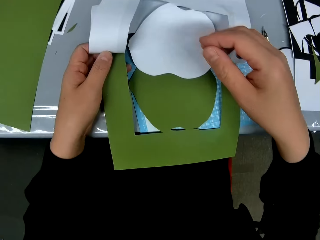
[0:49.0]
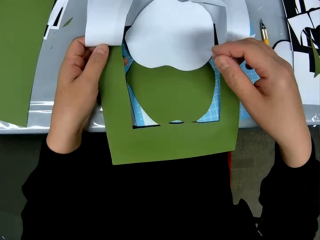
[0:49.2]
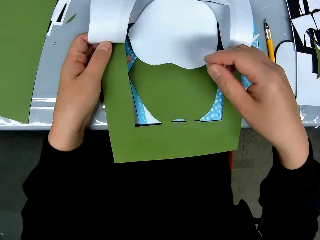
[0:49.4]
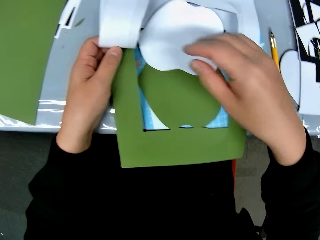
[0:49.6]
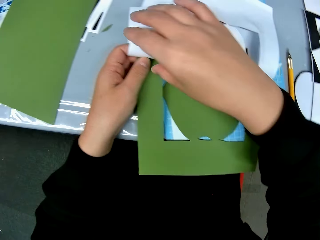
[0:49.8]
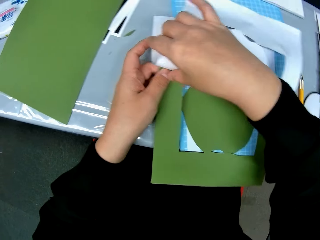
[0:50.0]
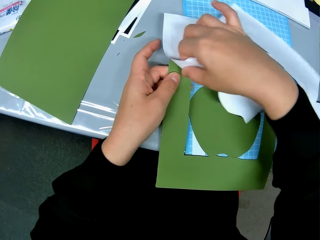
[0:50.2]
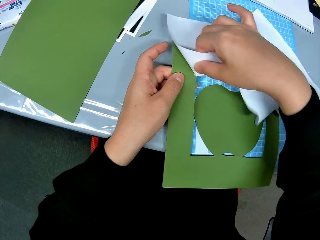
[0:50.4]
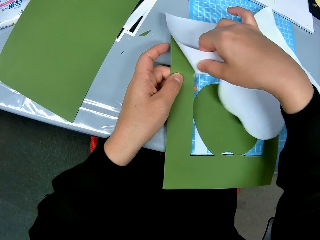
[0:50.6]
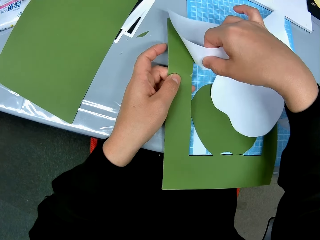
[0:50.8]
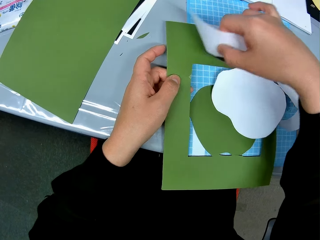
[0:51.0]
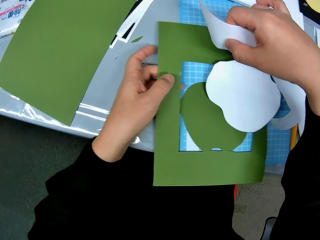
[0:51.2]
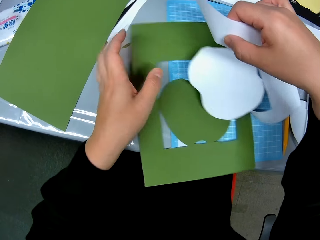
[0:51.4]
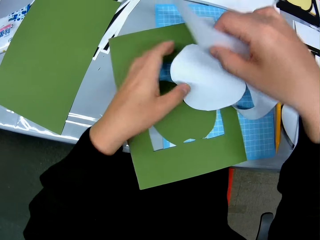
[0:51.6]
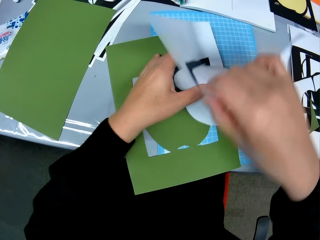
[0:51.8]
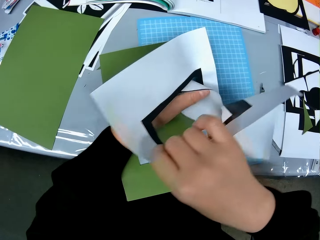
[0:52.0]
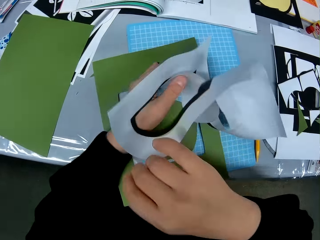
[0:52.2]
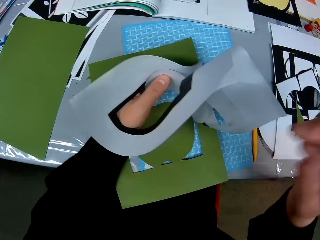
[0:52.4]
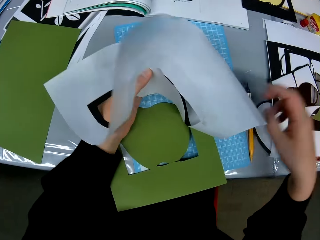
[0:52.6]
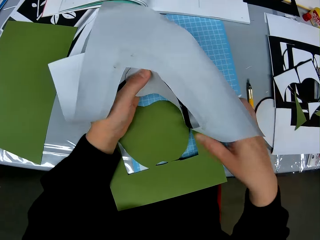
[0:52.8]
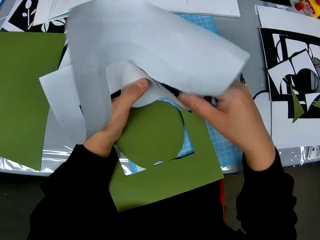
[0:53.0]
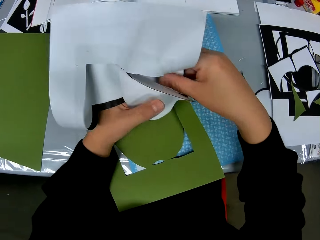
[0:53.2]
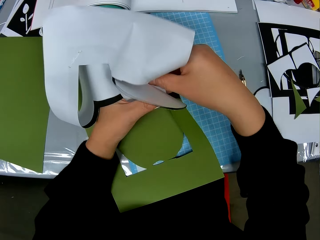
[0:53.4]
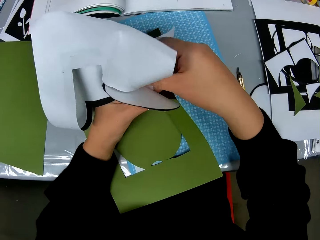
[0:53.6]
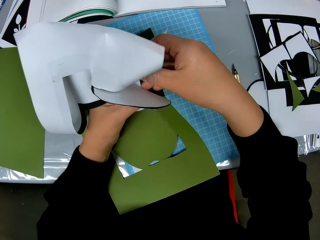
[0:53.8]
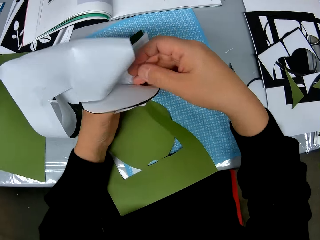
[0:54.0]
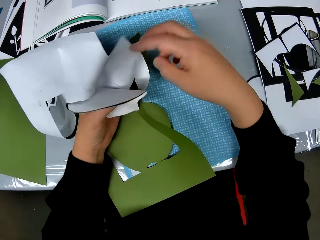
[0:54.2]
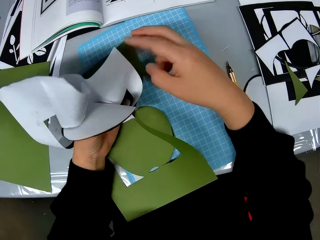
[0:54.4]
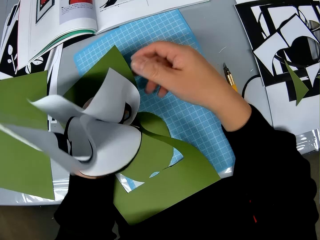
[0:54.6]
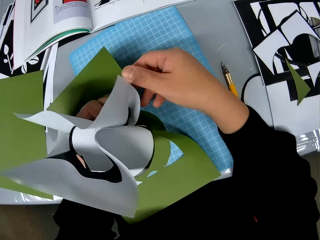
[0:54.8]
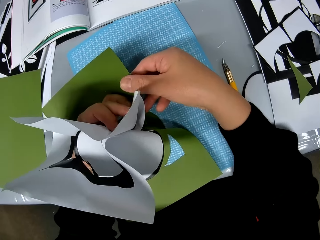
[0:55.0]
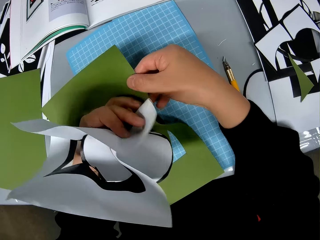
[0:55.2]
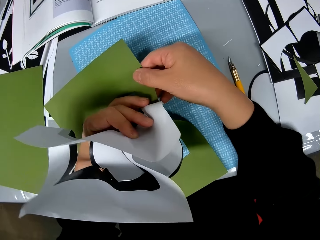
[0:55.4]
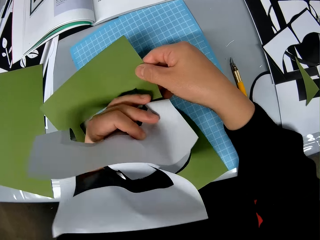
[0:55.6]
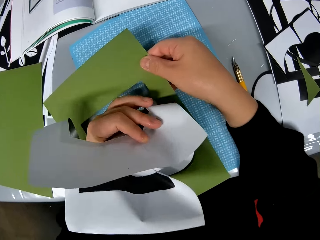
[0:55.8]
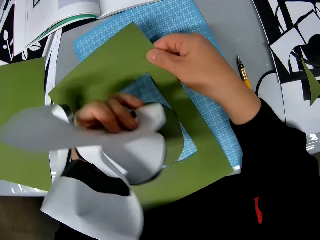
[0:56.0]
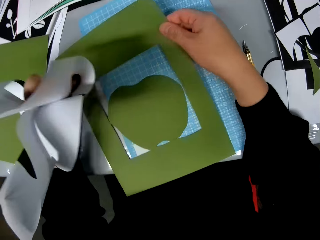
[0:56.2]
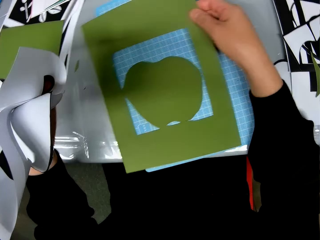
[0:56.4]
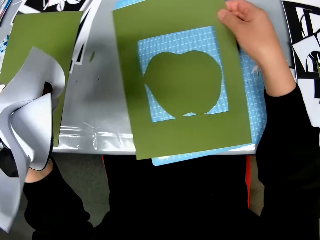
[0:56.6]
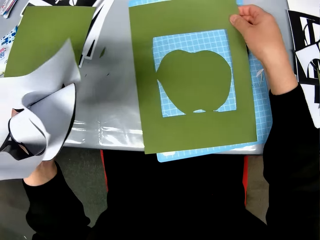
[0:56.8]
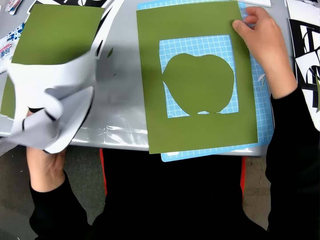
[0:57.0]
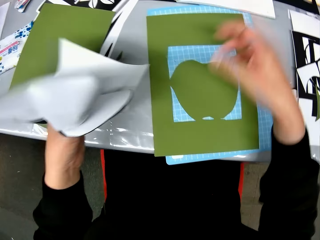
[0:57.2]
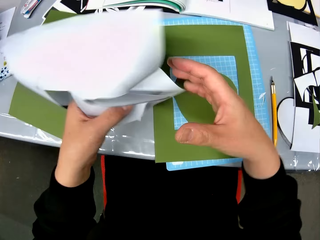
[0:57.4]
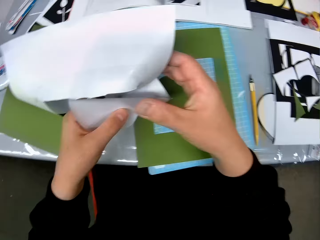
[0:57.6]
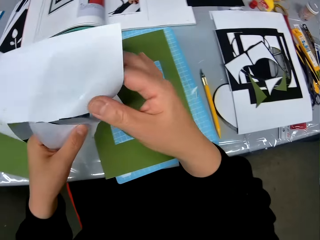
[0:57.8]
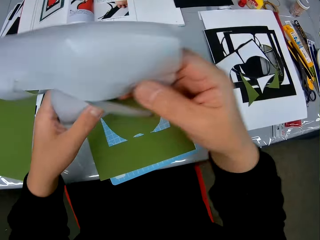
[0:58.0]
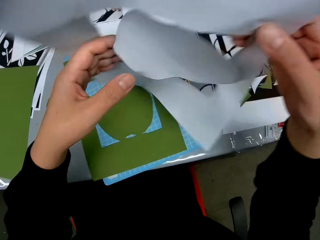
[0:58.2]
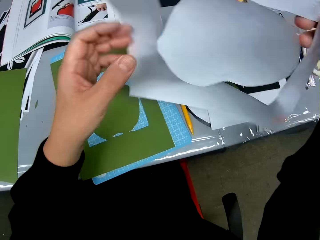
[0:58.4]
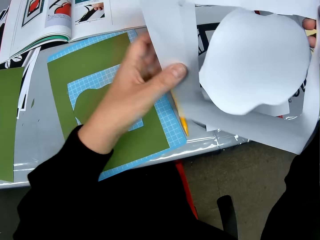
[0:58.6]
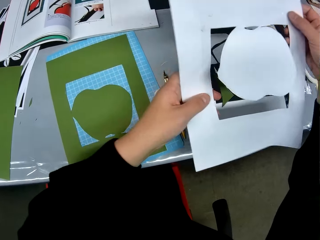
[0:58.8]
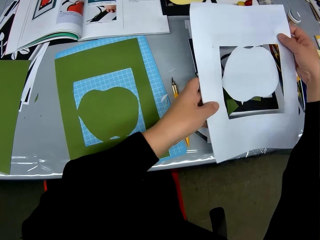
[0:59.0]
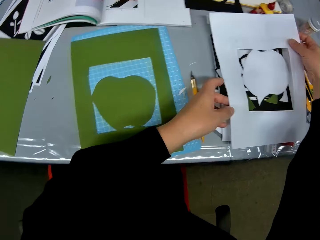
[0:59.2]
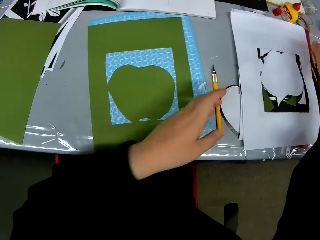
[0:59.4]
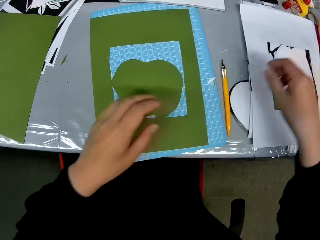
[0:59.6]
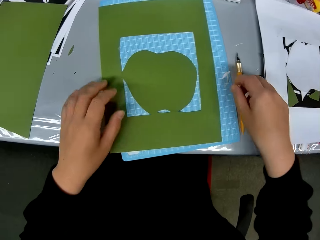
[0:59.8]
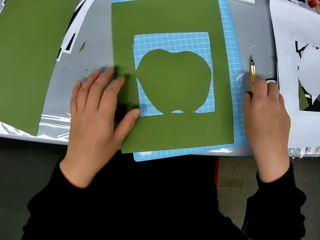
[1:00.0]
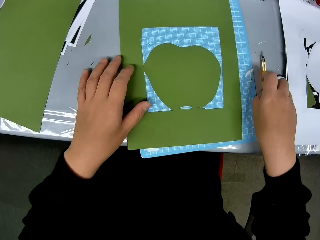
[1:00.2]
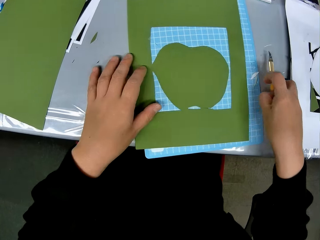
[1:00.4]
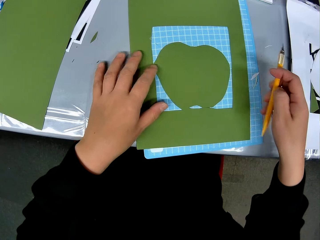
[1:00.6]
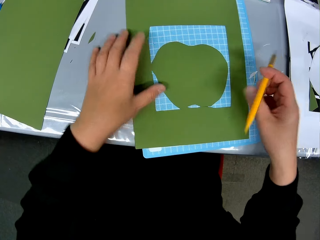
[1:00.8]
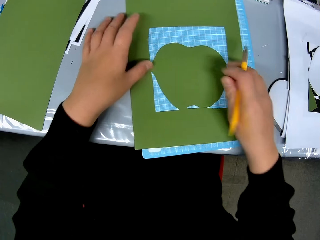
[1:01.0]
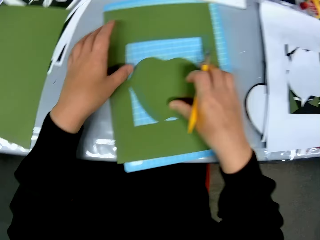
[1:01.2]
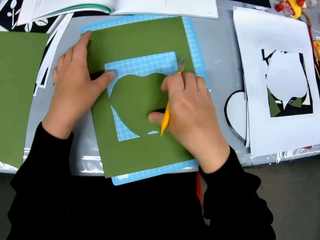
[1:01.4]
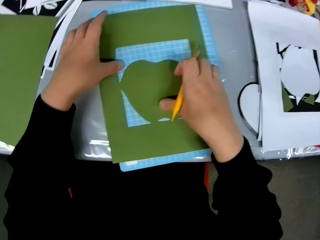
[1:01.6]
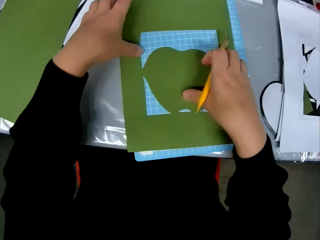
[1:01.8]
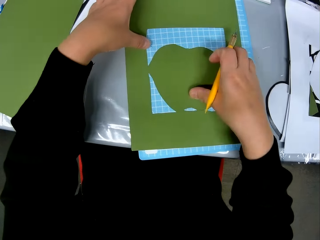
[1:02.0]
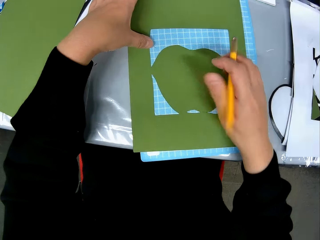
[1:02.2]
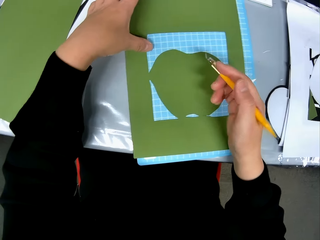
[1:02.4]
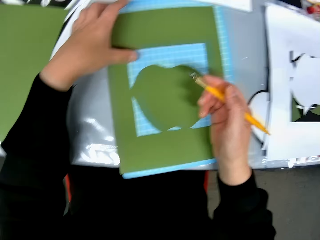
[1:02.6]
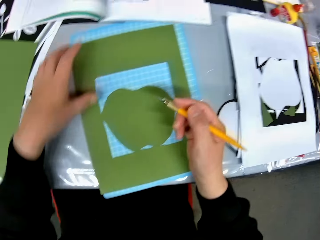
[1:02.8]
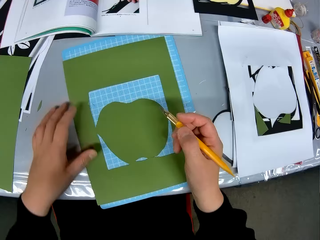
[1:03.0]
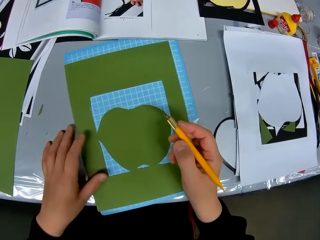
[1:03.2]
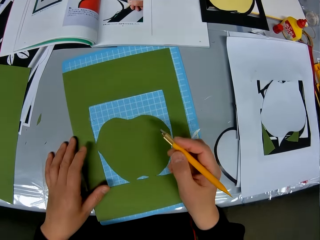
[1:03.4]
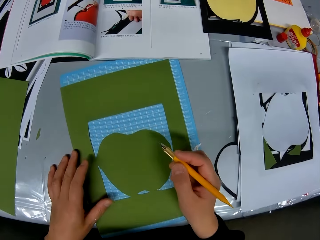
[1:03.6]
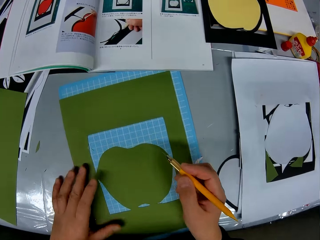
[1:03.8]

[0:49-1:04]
The camera wearer separates the two card stocks on the mat craft board. They pull the top white shaped card stock with the left hand. They lift the top white shaped card with the left hand. They put the lower green shaped card stock on the mat craft board. They hold the white card stock with both hands. They put aside the white card stock. They take the craft blade. They adjust the green card stock on the mat craft board.

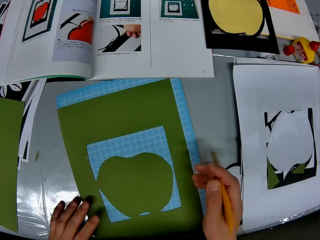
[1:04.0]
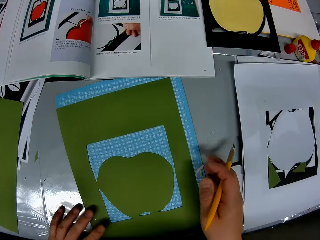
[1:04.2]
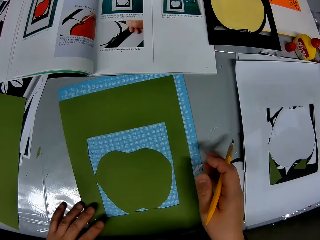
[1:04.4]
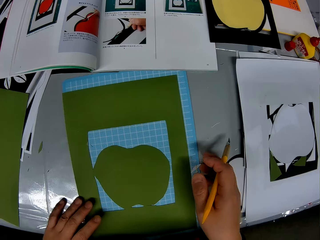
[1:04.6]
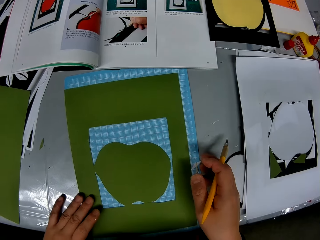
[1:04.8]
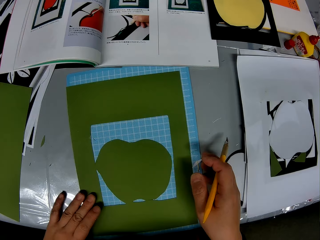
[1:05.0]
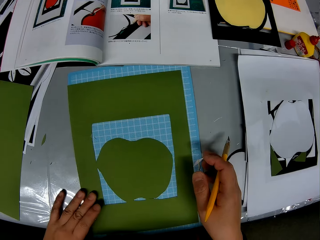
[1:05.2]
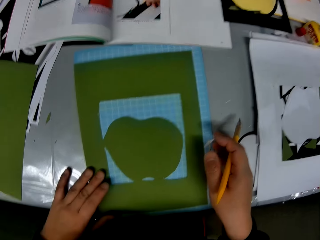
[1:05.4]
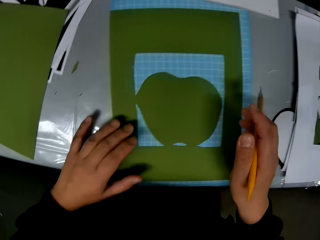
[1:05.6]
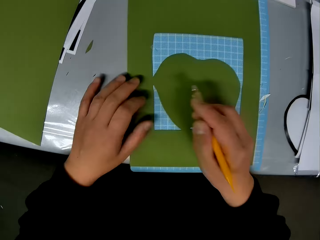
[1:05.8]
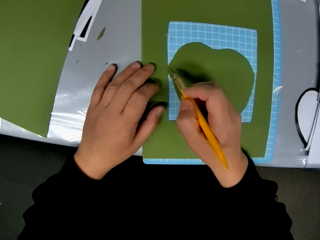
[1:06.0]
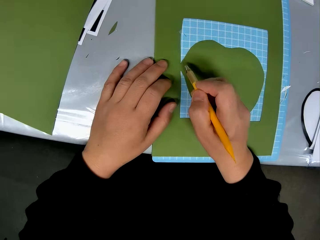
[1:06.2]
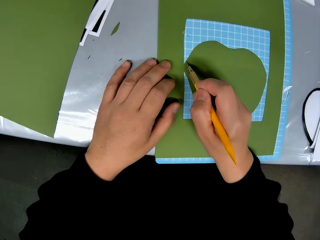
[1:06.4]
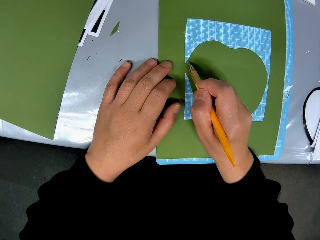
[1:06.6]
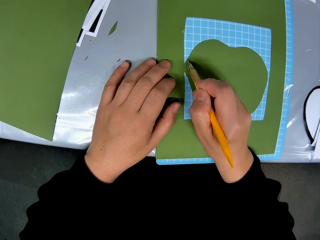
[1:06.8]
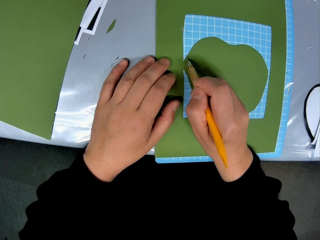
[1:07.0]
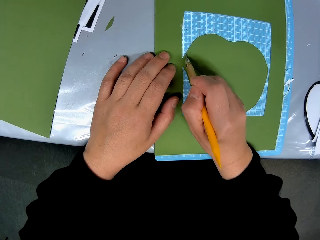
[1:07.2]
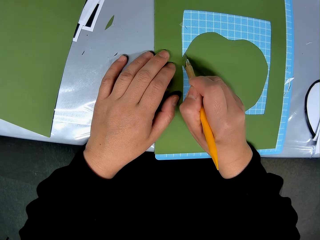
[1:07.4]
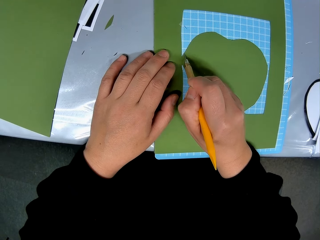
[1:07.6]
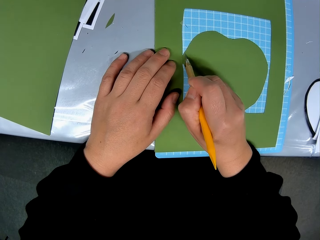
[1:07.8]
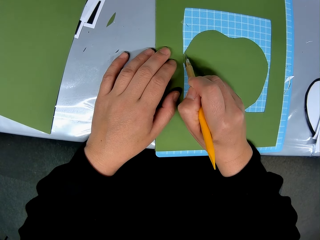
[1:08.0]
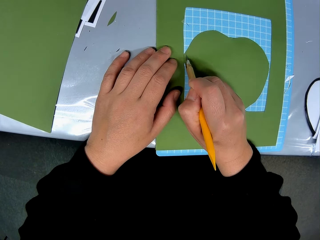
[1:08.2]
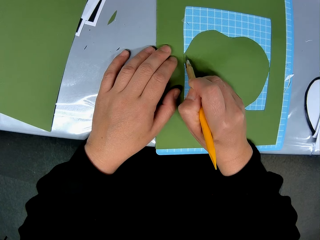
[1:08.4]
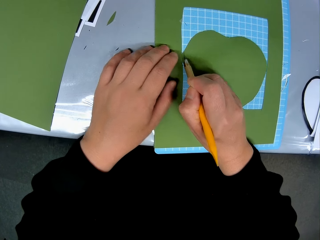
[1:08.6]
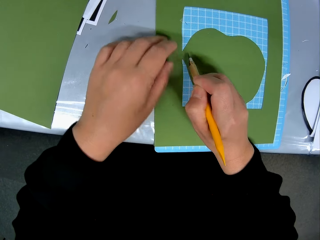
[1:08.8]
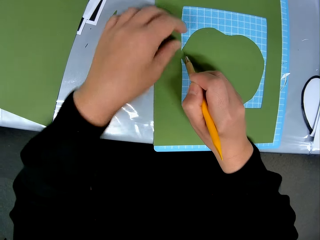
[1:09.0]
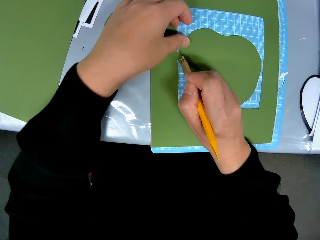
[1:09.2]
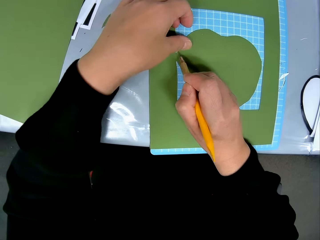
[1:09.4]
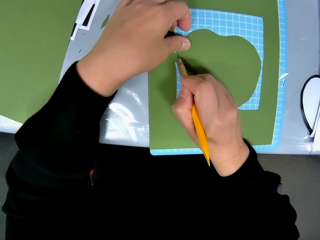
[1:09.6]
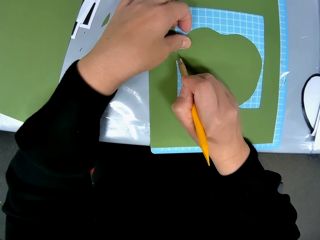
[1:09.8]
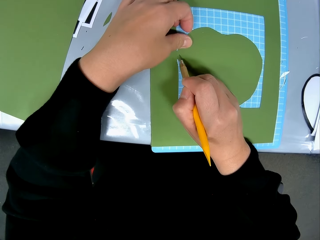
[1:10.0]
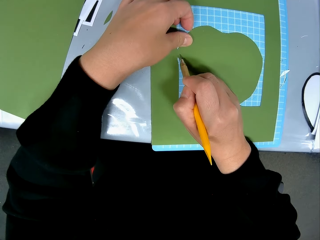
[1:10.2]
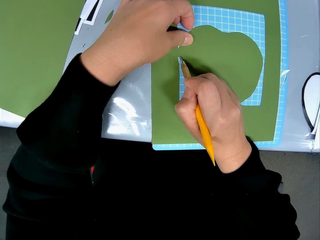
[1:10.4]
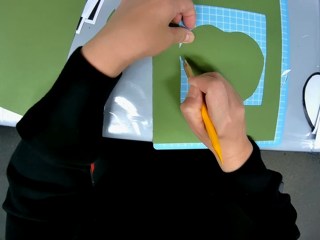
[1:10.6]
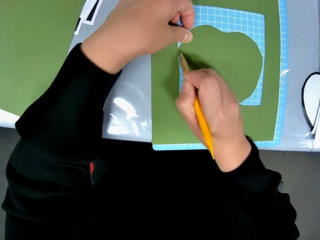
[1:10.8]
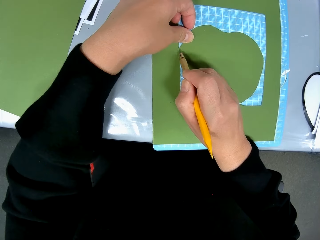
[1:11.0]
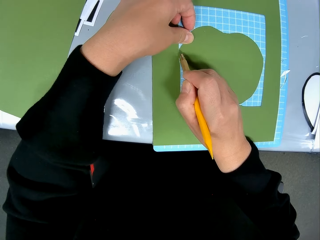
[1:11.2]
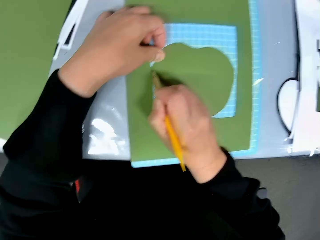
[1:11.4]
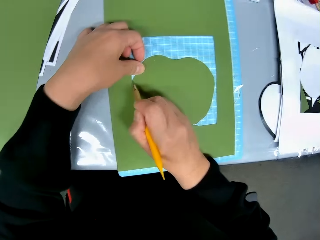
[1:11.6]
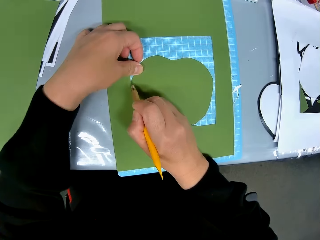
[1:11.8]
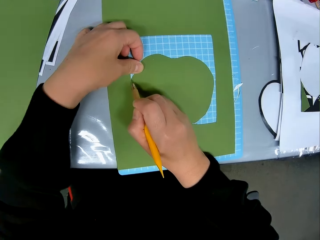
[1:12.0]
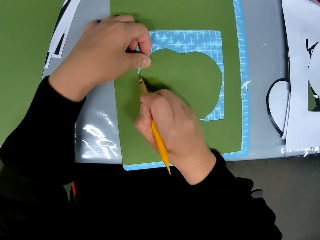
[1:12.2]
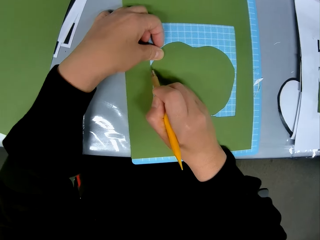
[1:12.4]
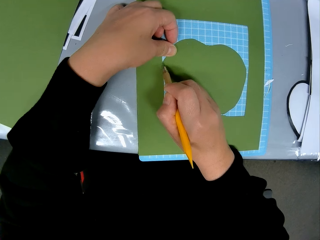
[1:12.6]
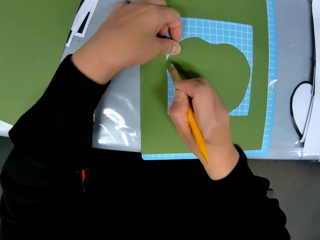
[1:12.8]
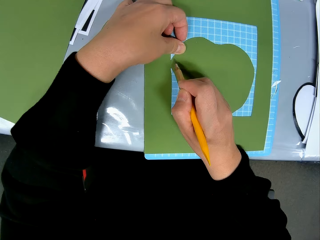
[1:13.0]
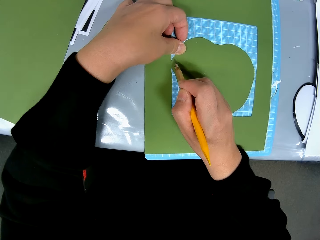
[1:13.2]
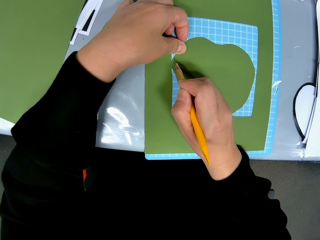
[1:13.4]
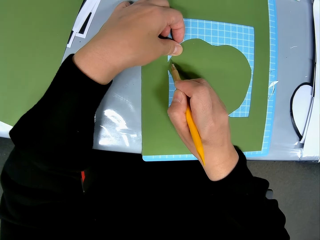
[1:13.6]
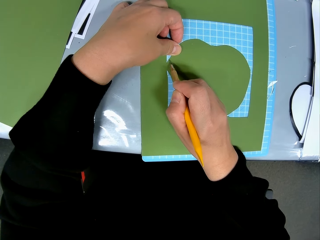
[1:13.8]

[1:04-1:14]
The camera wearer cuts the card stock at the apple shape edge with the craft blade. They cut the edges of the crafted paper piece.
